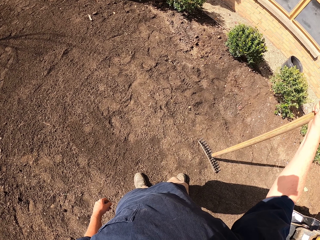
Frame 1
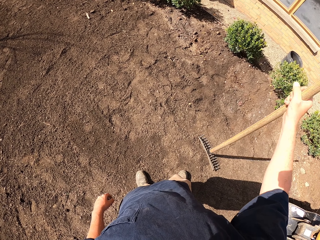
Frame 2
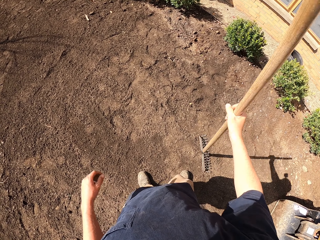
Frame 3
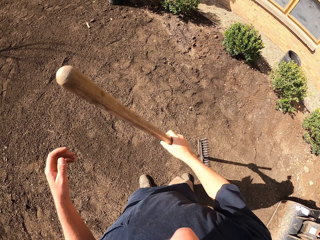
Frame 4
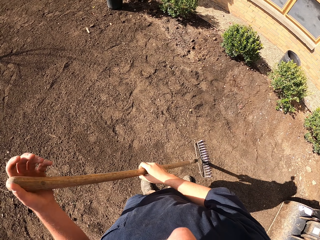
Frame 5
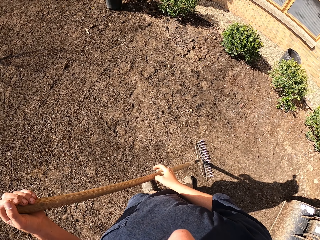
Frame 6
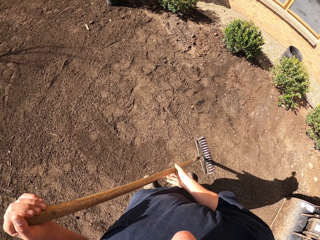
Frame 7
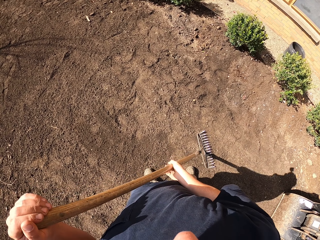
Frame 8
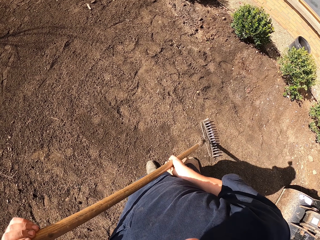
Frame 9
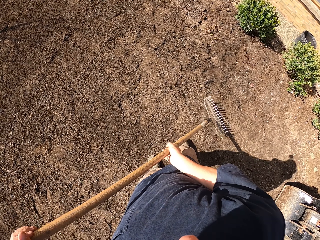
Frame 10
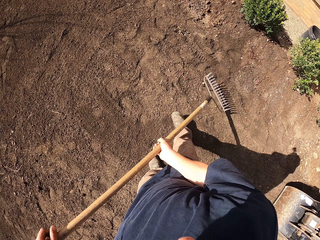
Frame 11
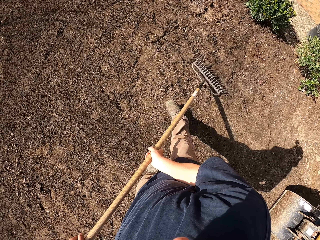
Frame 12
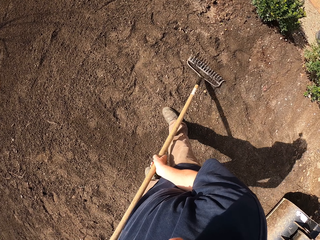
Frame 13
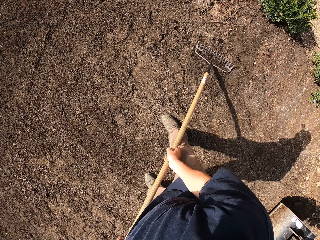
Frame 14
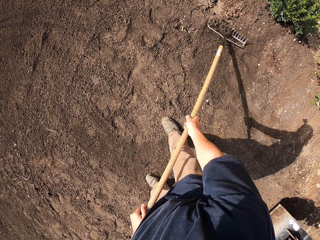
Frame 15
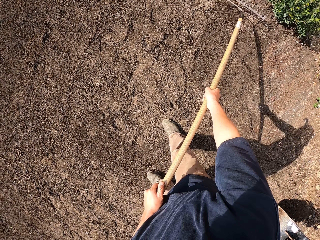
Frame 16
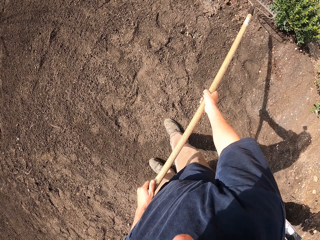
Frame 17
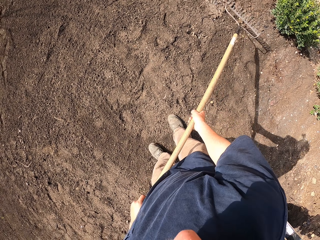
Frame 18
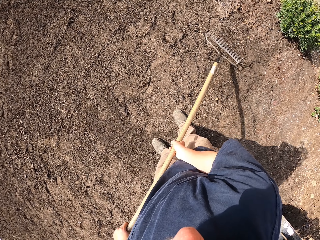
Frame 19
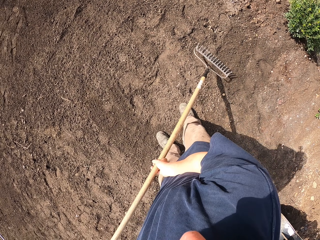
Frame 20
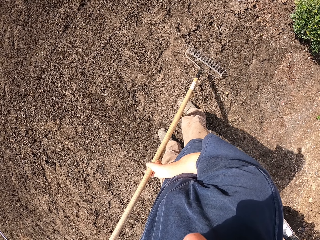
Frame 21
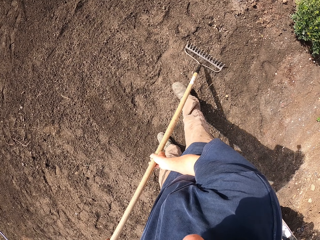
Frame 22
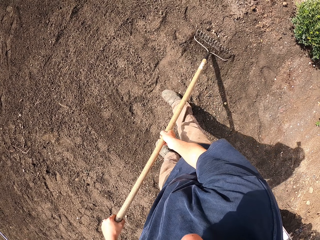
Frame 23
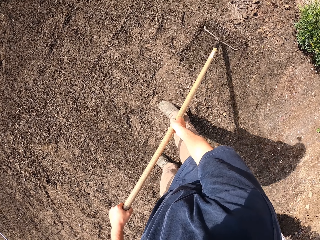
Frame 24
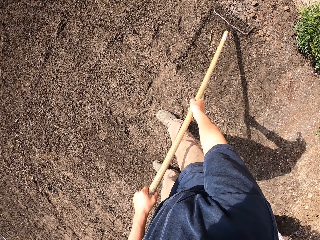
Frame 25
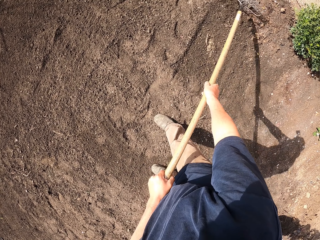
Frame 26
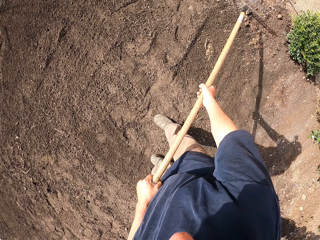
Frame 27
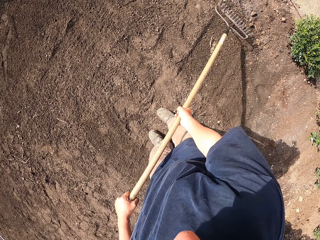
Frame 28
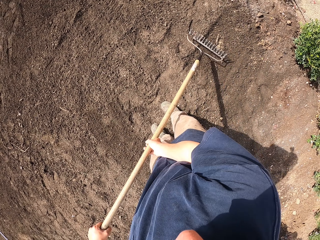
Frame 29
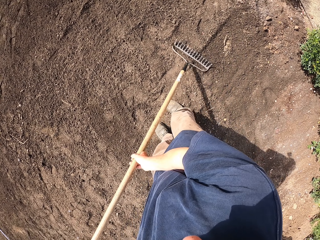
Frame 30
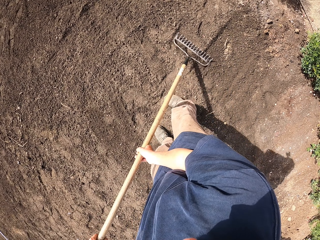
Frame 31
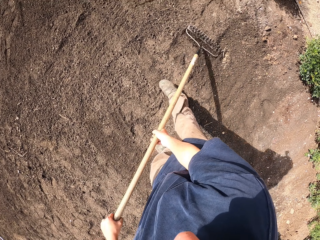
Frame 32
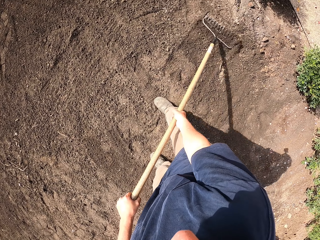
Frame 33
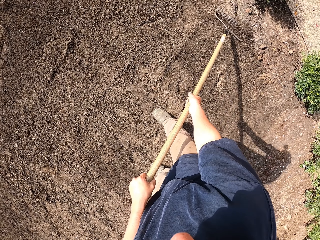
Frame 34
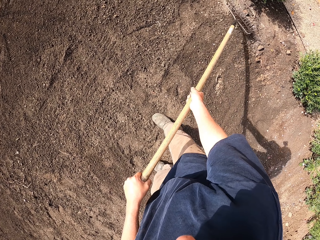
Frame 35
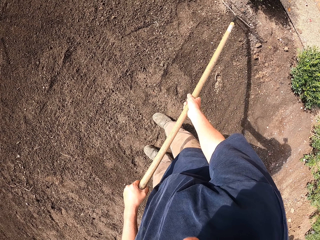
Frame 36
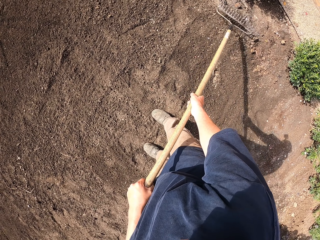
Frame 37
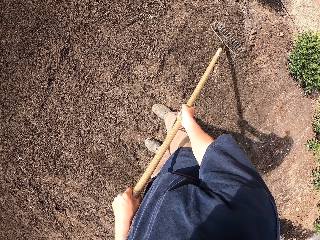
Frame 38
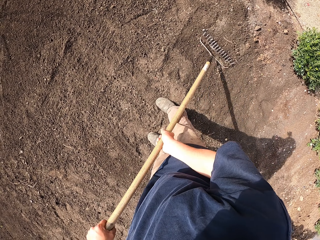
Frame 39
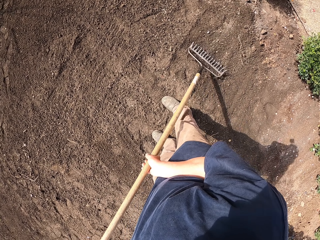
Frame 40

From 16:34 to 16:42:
The camera wearer levels the soil with the rake.

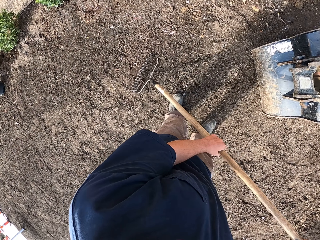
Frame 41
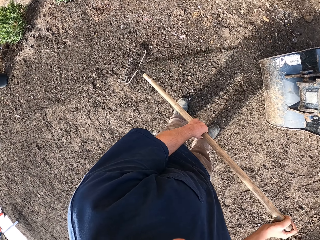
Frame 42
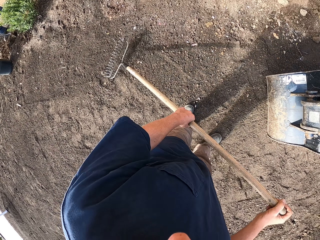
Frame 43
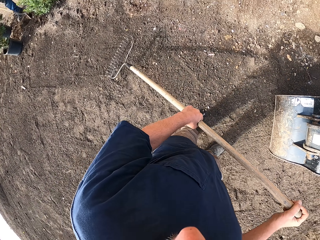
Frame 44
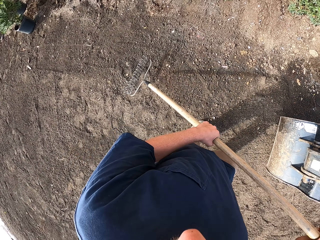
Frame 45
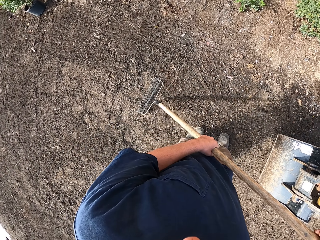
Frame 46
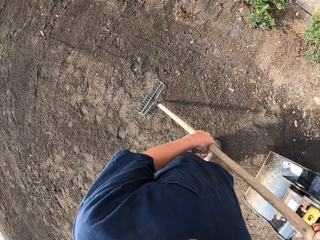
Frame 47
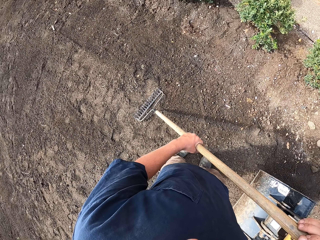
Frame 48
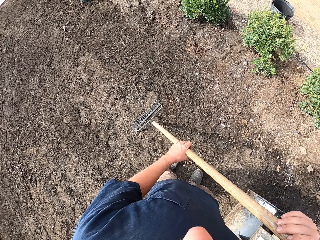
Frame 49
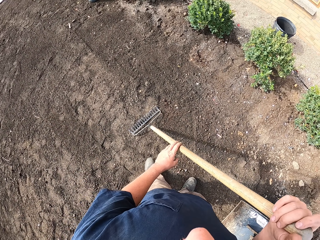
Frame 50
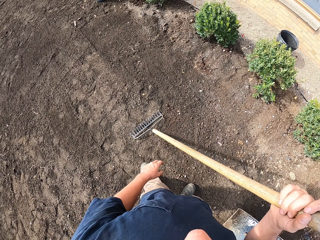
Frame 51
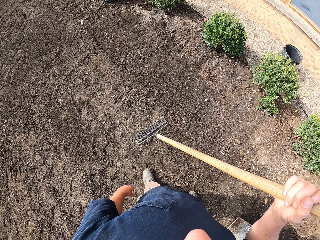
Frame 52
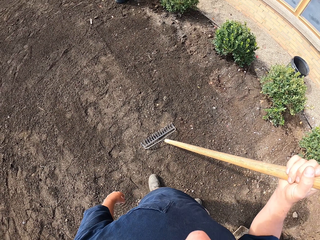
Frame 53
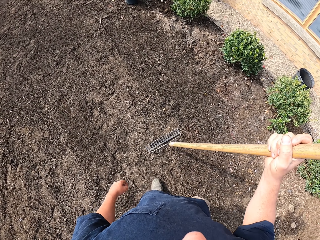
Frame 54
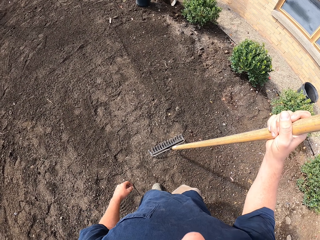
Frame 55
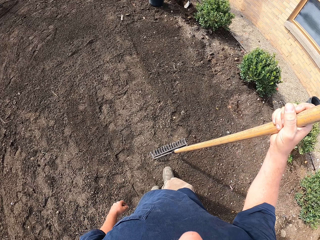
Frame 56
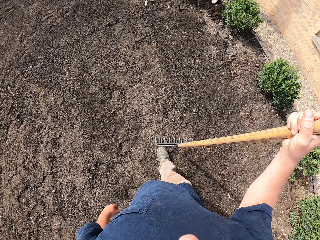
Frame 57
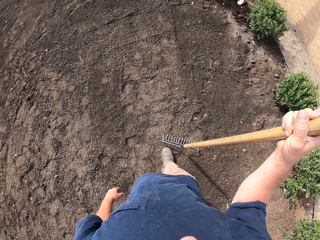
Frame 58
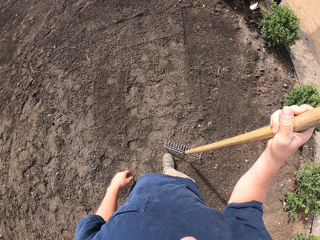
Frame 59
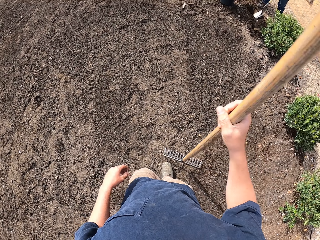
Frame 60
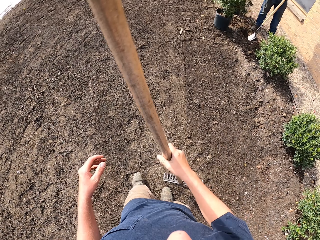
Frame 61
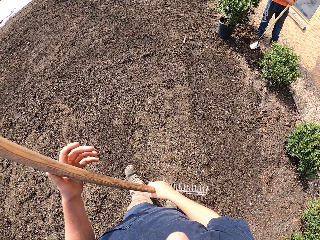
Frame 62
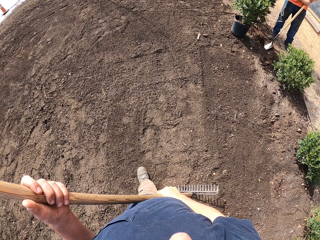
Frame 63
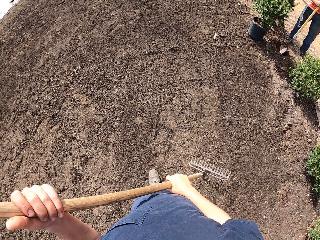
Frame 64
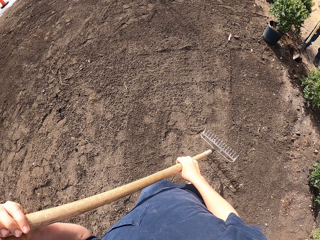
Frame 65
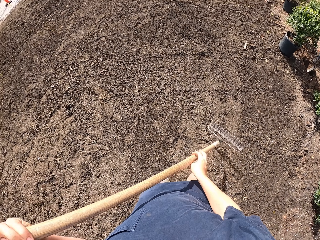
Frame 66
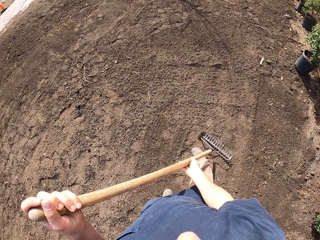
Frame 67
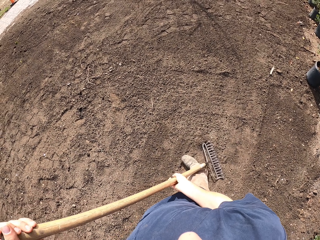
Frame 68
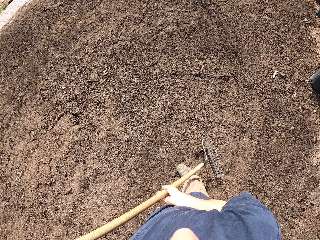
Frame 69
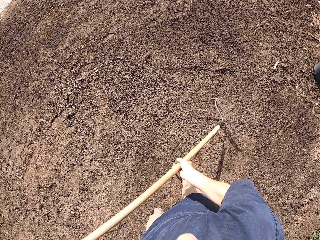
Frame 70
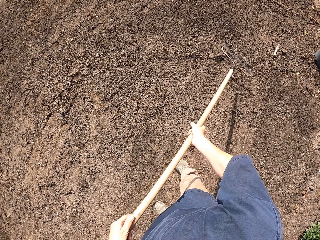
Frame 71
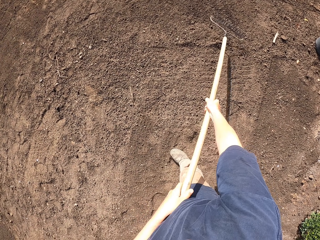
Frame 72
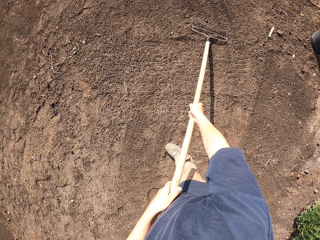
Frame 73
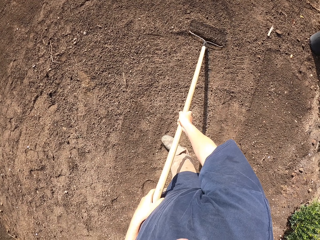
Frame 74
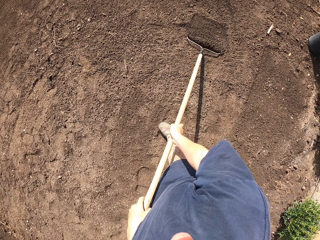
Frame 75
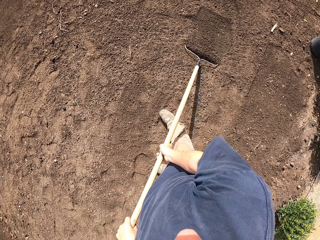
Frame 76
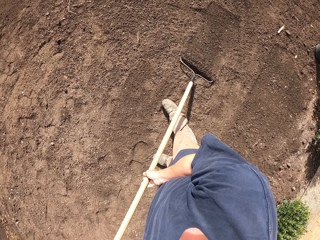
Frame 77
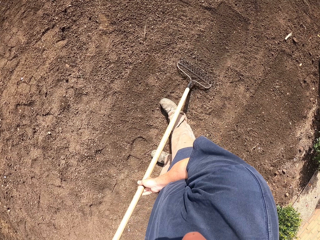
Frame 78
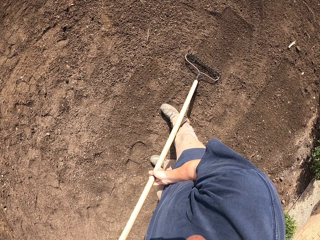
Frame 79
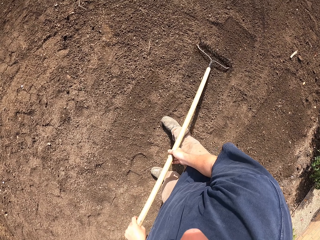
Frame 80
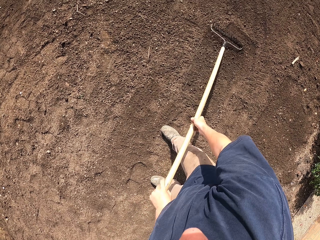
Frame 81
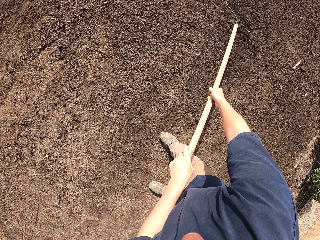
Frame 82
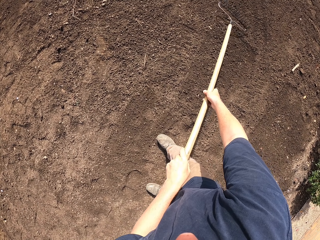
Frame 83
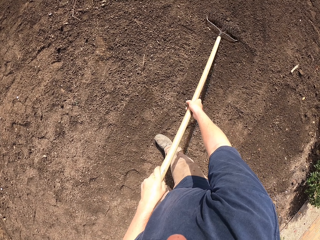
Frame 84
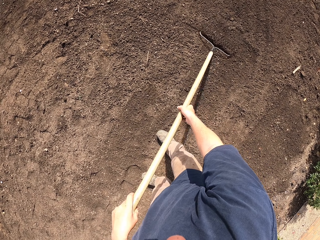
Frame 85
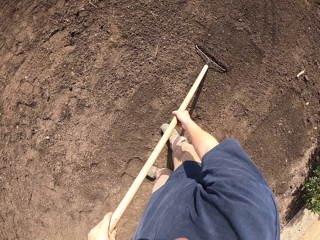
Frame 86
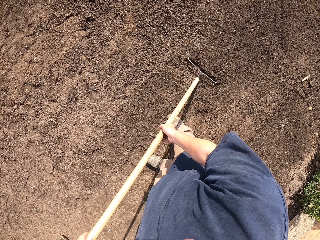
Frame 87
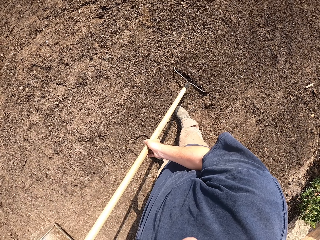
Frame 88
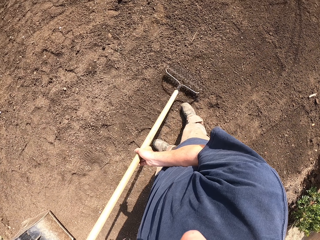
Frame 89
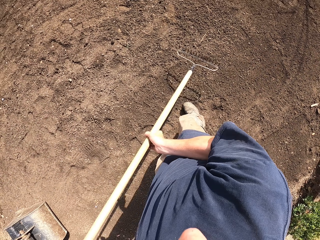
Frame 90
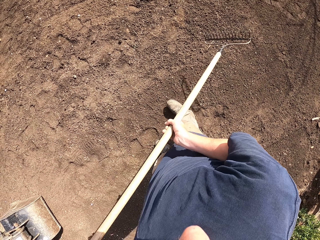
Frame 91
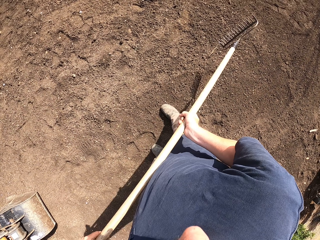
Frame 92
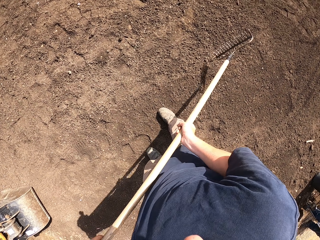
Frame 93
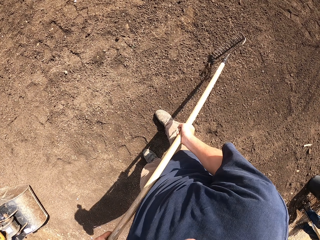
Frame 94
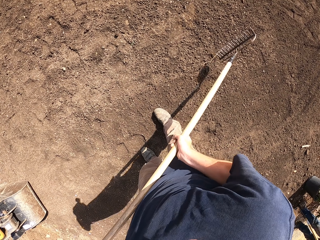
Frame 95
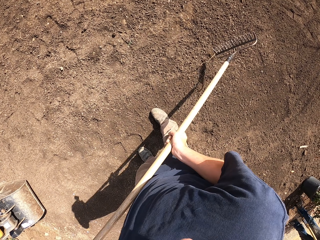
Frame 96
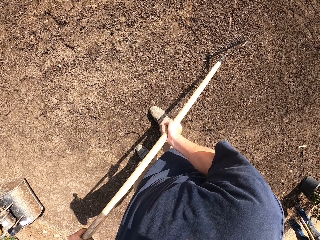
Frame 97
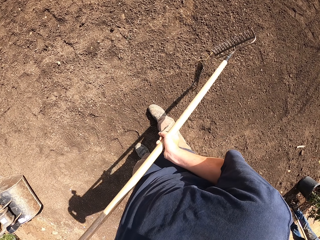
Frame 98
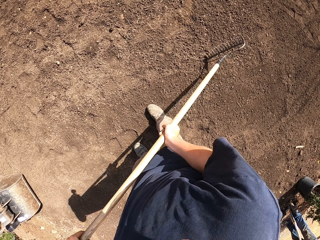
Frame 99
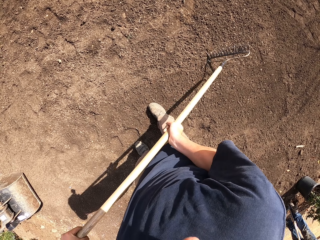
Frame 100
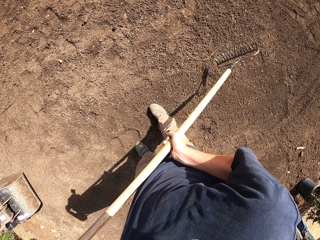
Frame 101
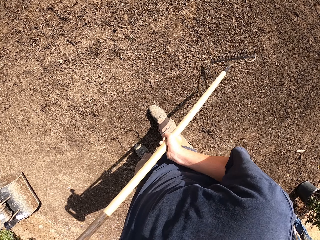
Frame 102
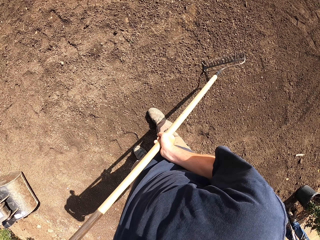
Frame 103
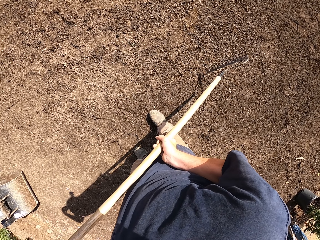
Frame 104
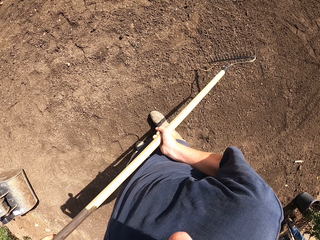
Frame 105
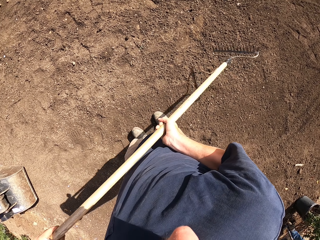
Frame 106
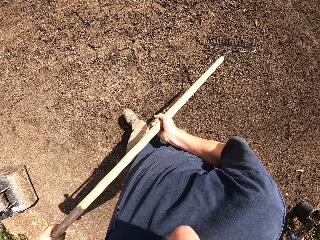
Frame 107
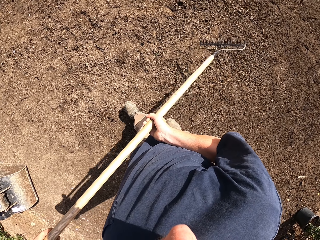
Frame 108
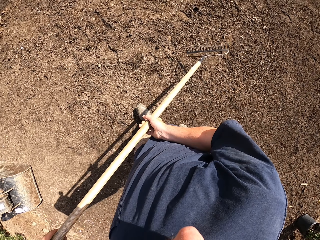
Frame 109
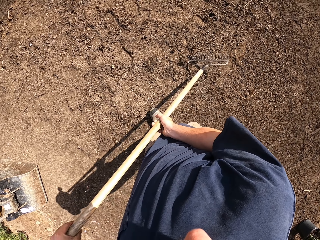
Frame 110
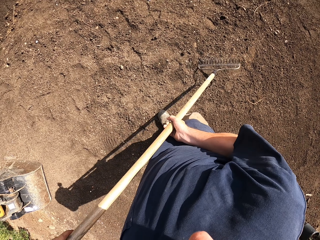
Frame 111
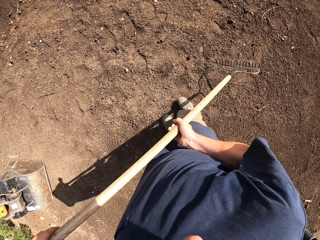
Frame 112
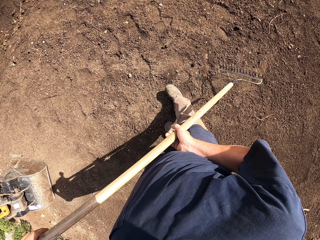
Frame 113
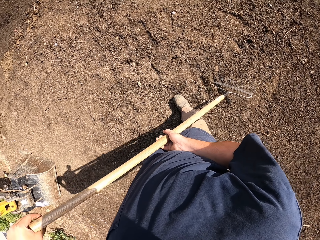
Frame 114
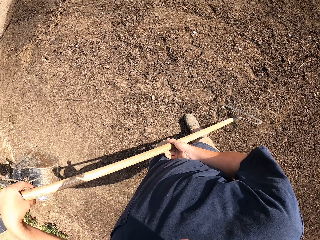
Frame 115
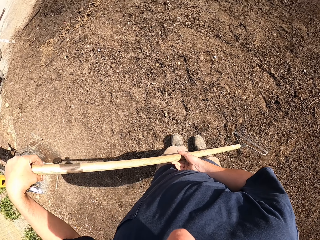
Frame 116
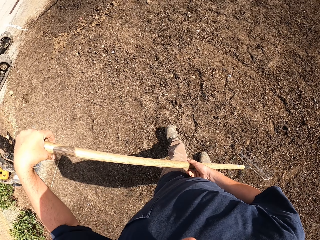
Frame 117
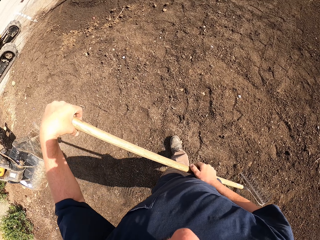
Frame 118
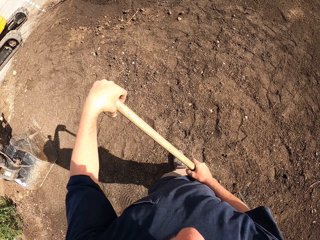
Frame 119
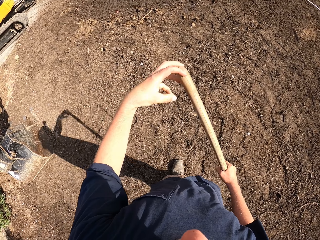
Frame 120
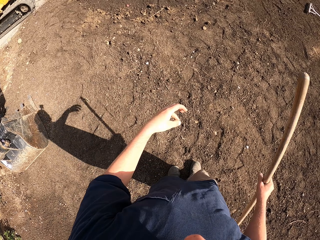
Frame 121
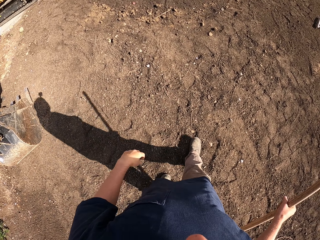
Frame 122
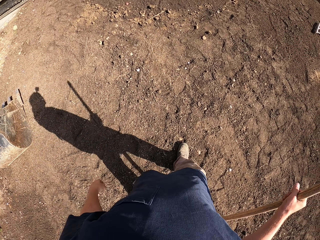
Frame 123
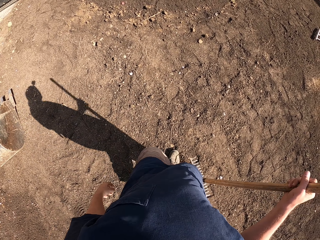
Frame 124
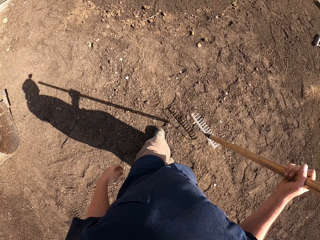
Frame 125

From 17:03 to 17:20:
The camera wearer looks around. They level the soil with the rake. They hit the soil with the rake. They move around. They level the soil with the rake.
